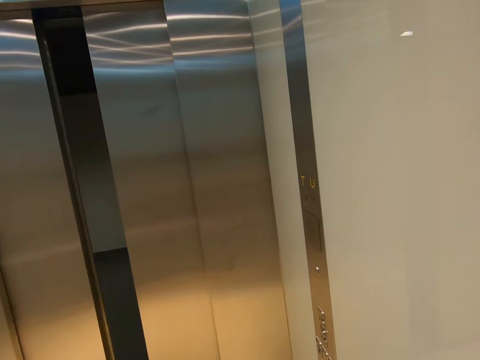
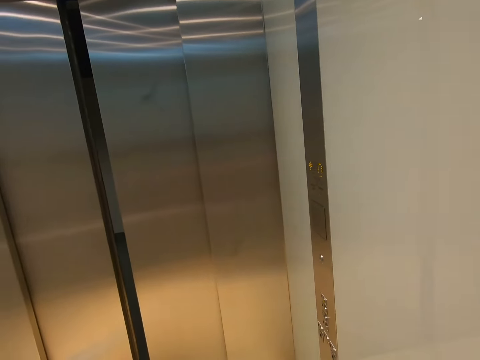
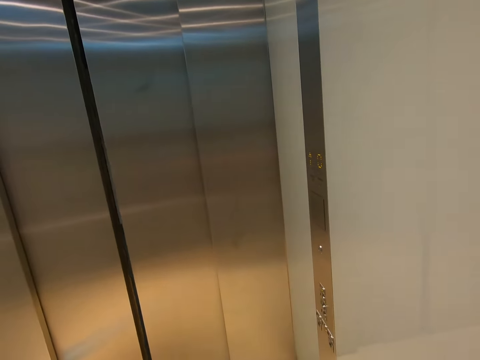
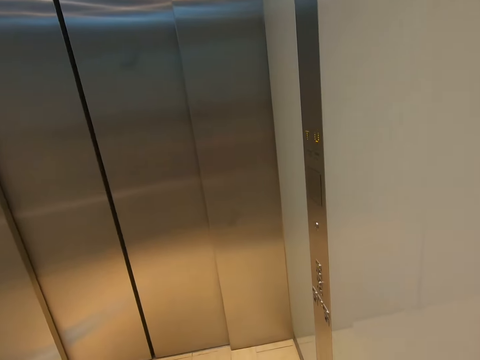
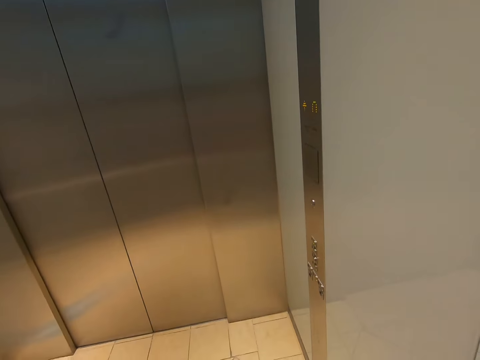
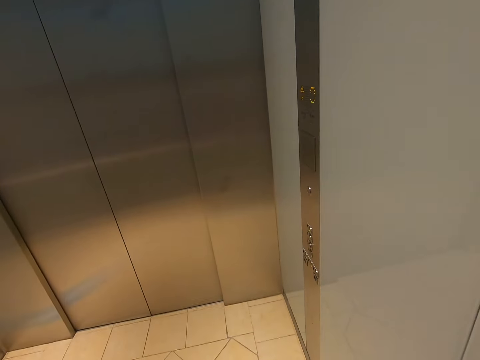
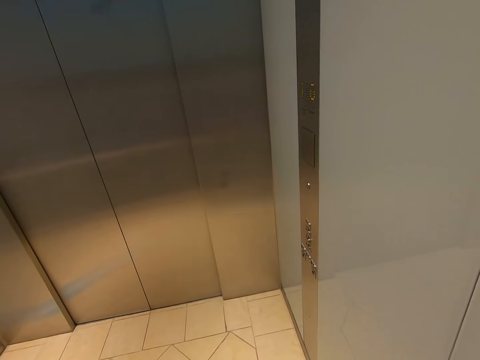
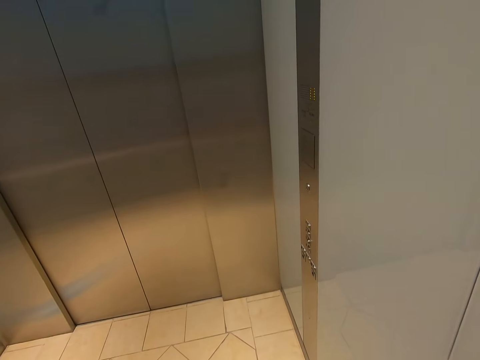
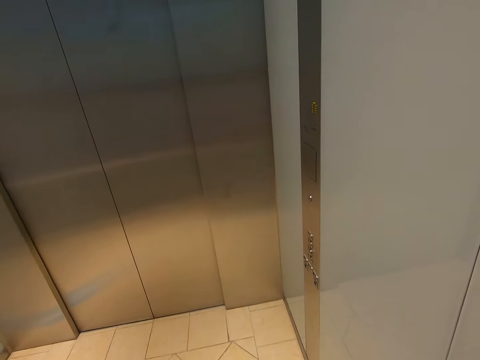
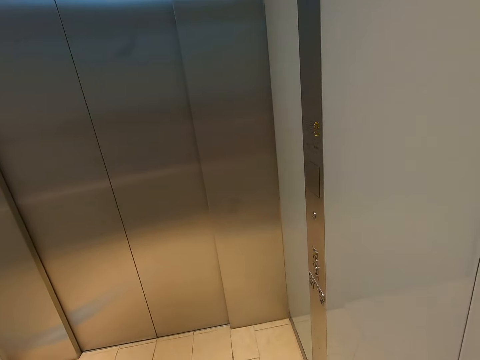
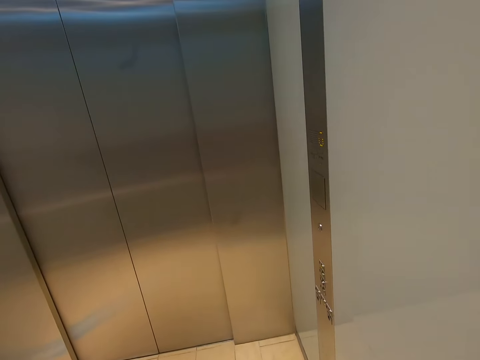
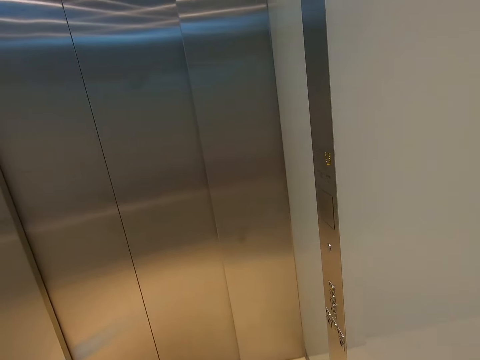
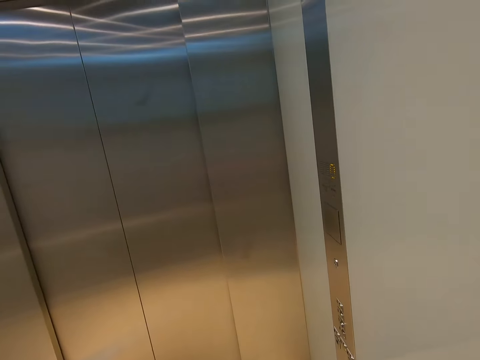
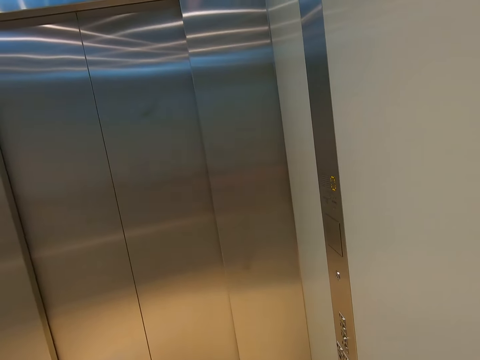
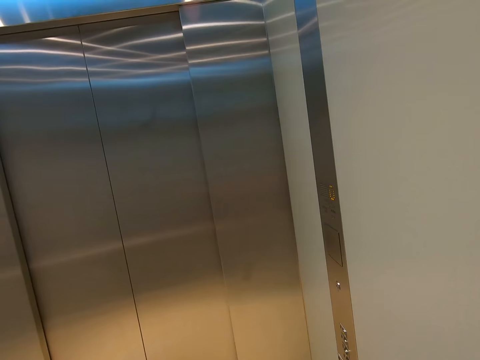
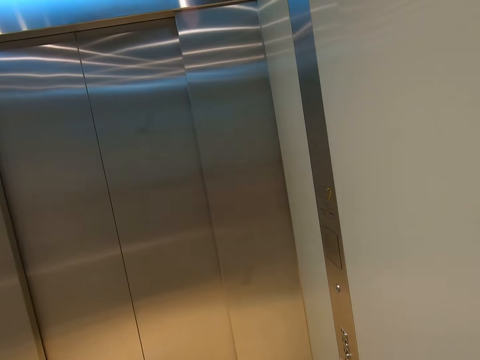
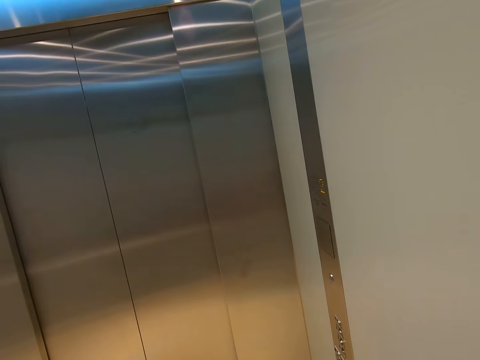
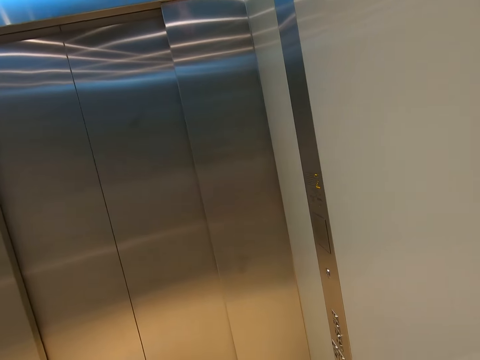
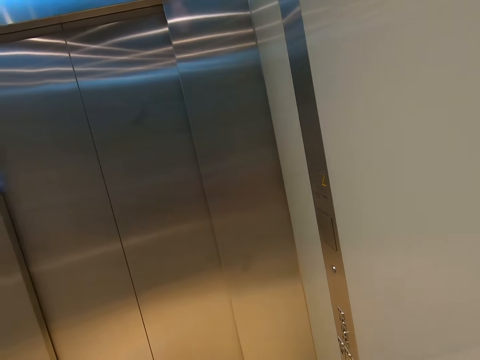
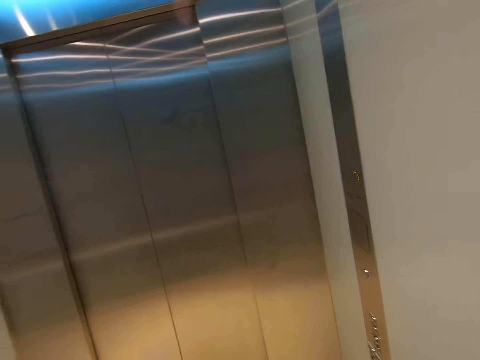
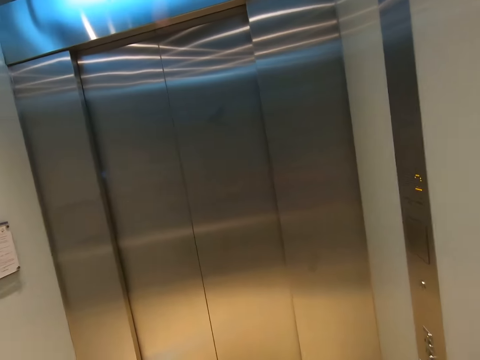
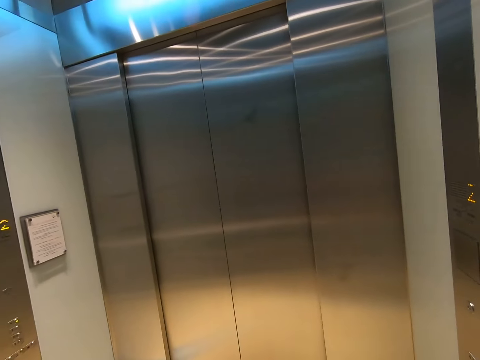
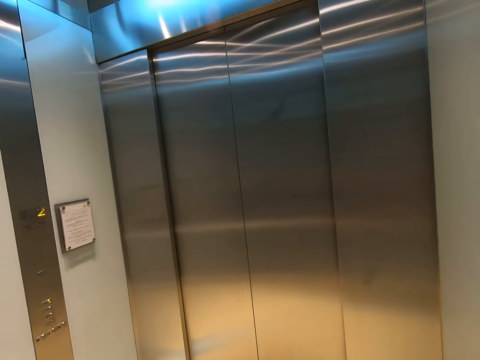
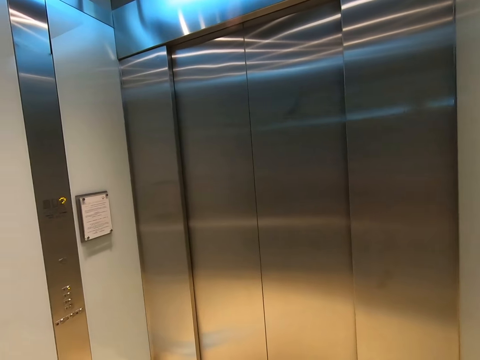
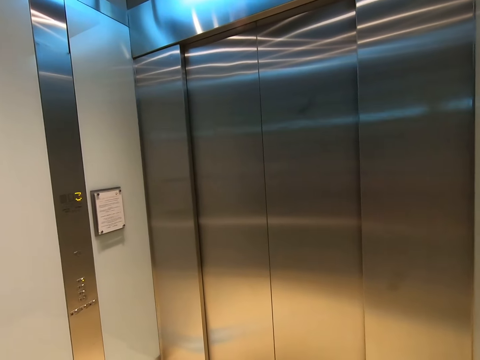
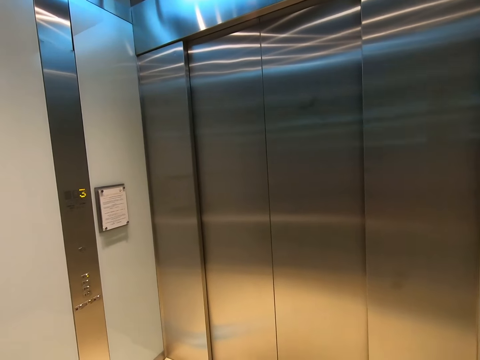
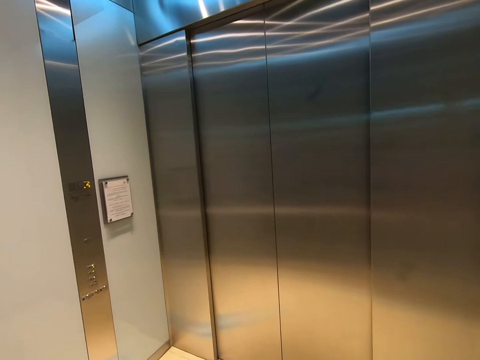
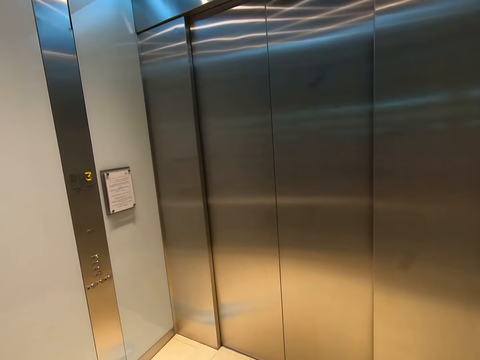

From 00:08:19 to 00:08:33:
The camera wearer uses the elevator.

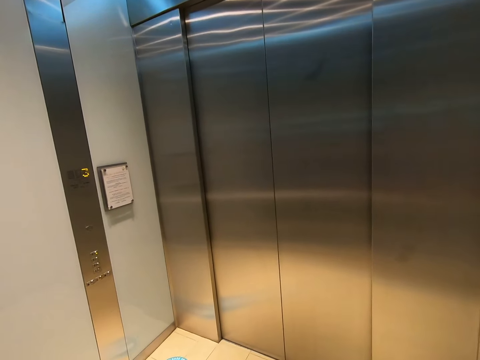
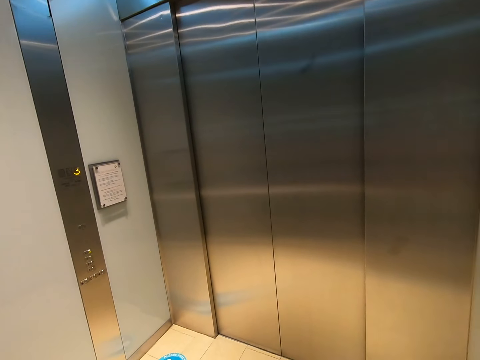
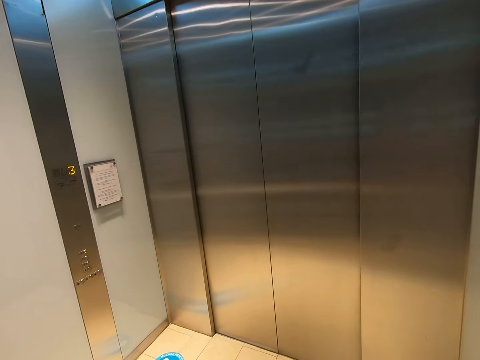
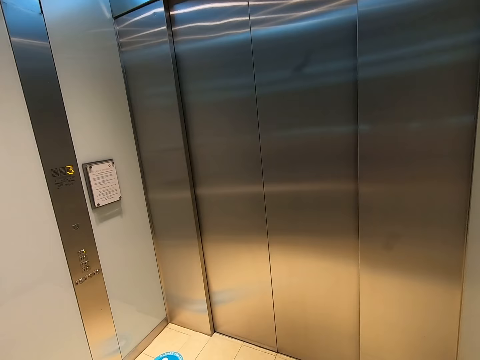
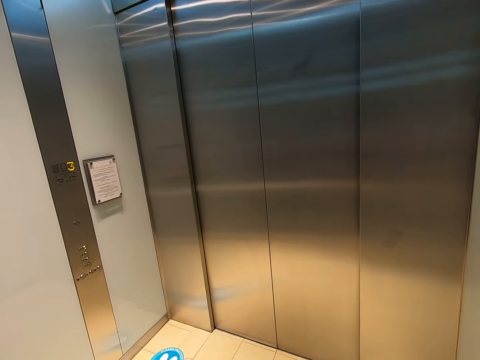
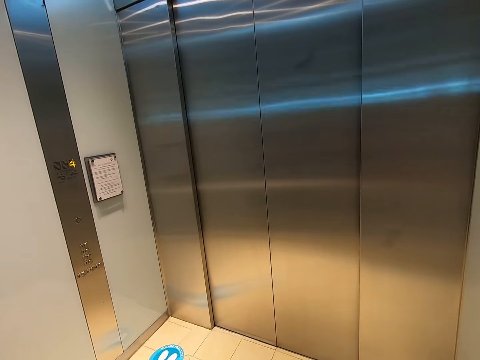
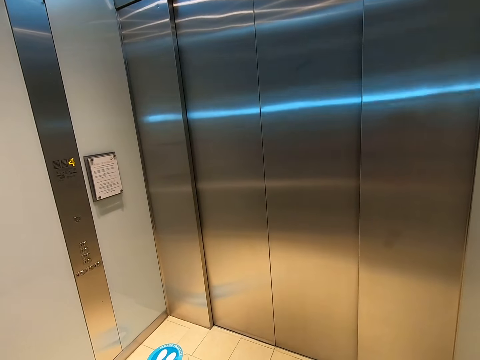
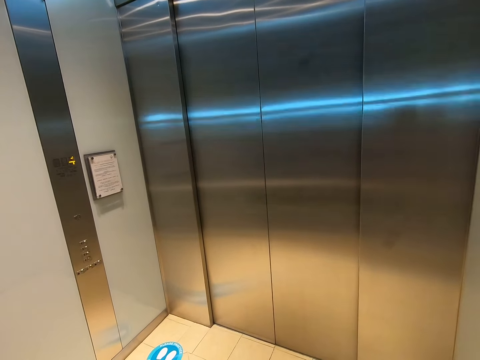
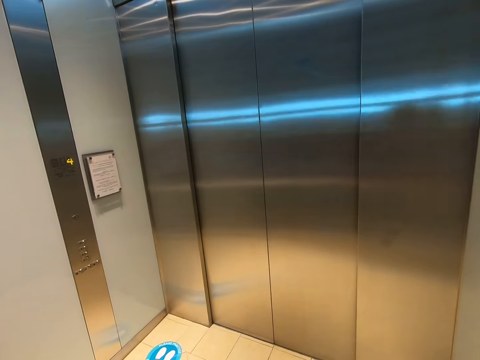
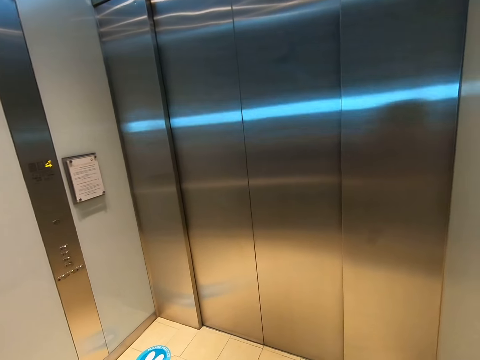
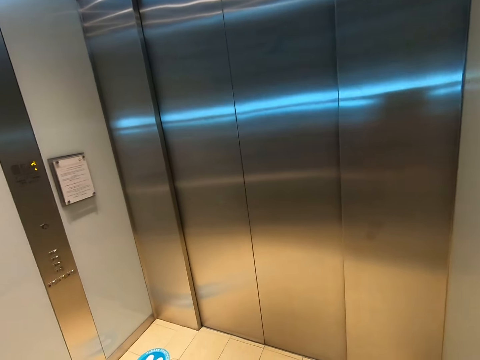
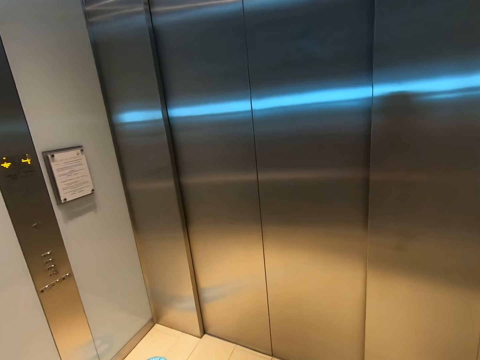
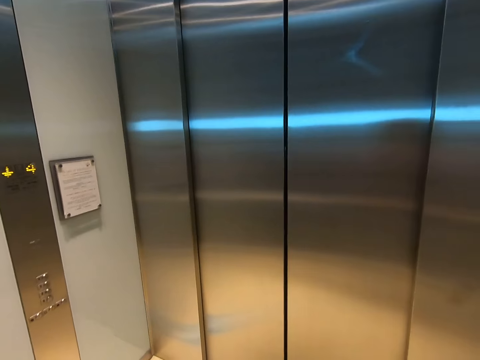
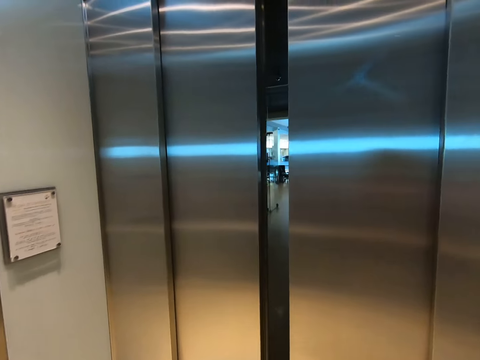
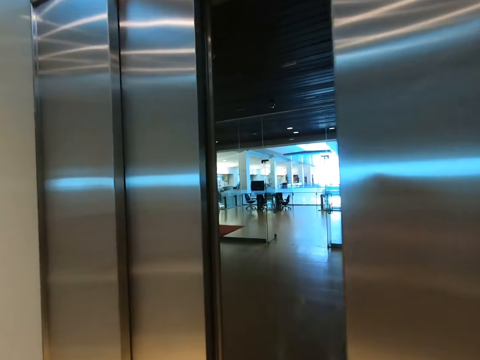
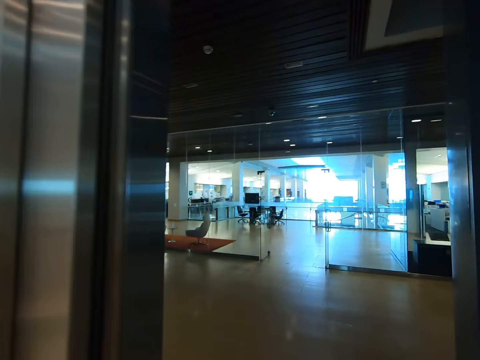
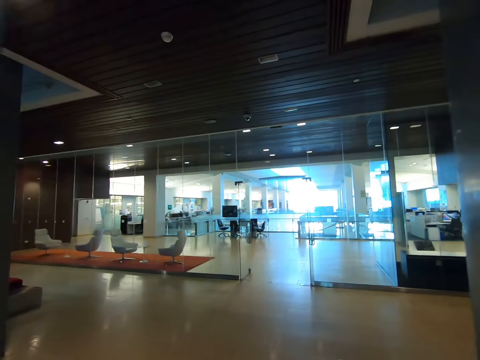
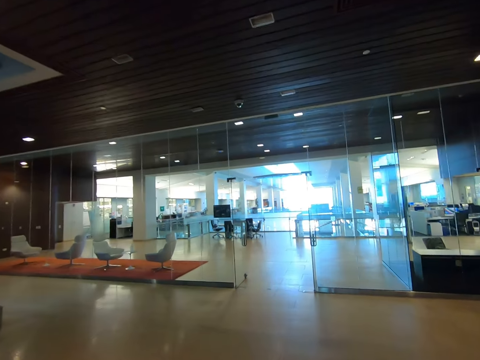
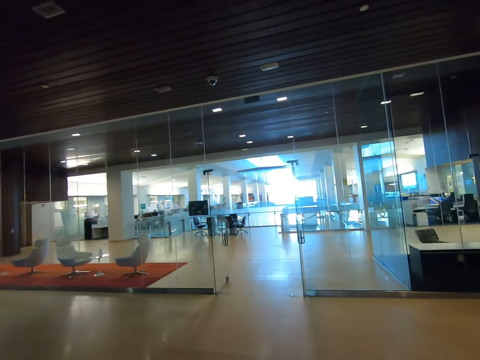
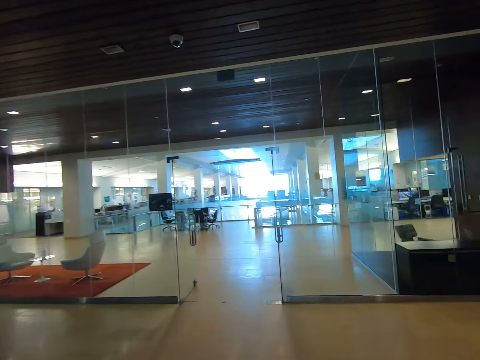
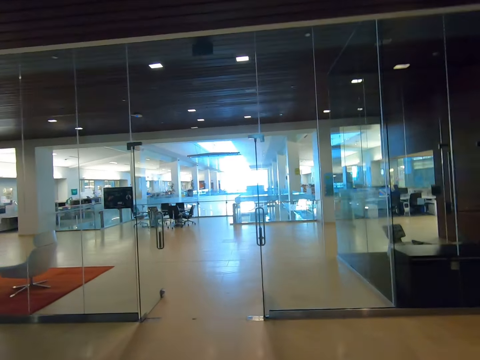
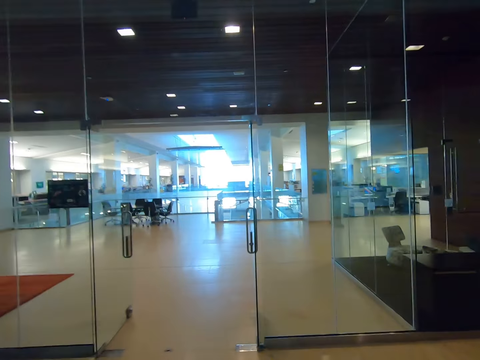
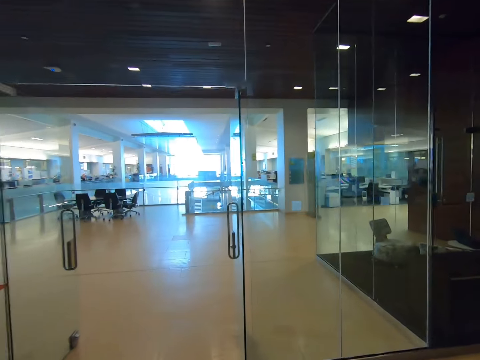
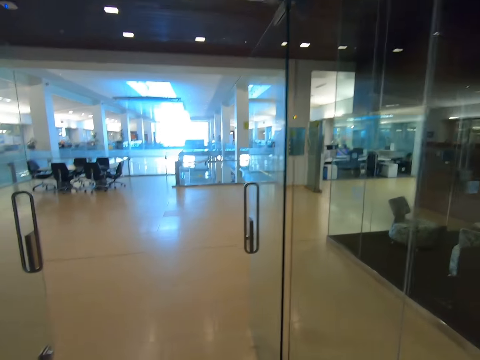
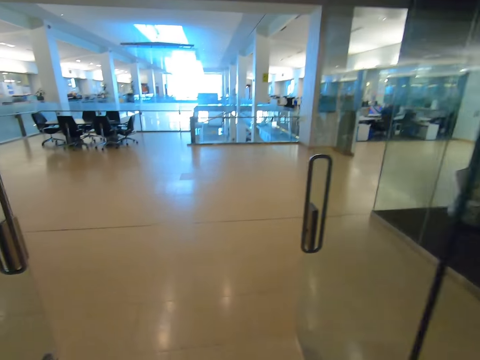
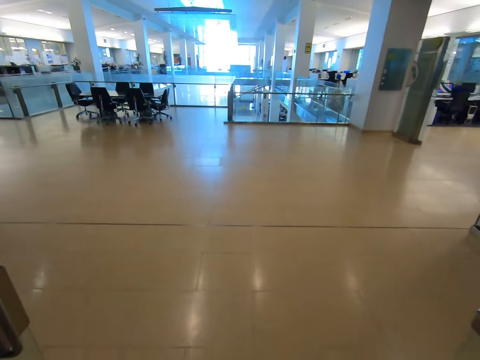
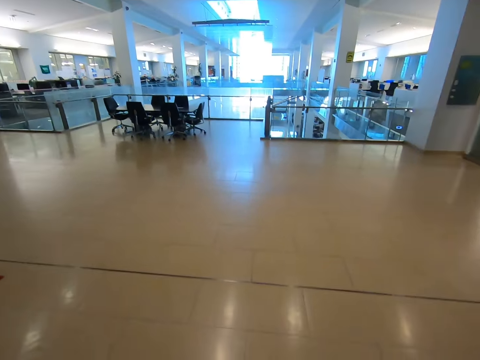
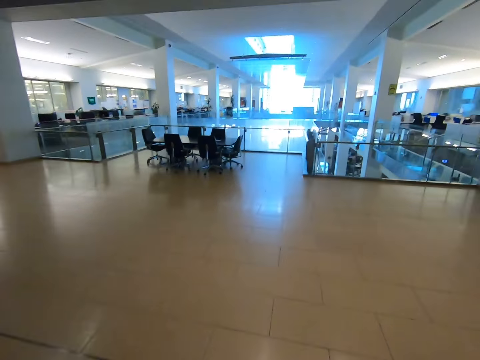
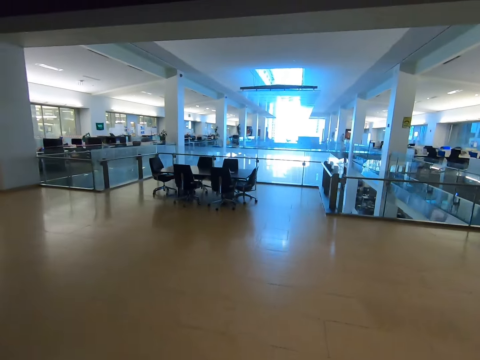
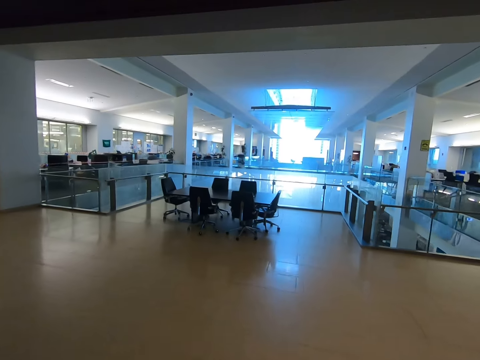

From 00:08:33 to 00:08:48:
The camera wearer alights from the elevator. They walk around the building.
